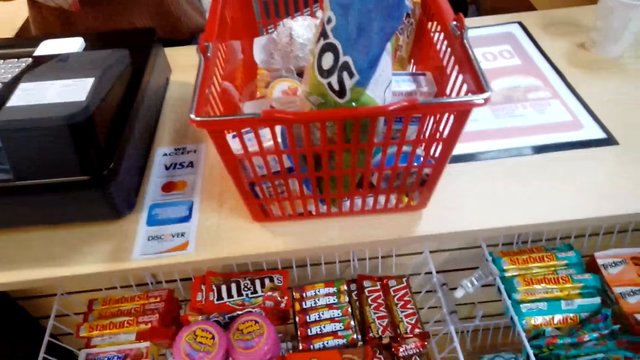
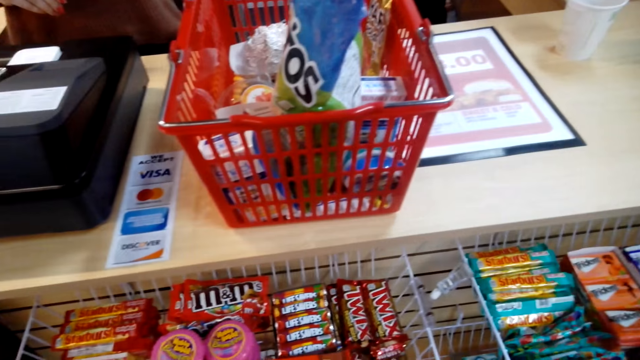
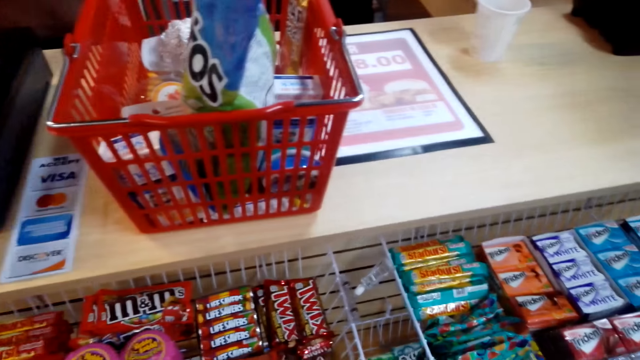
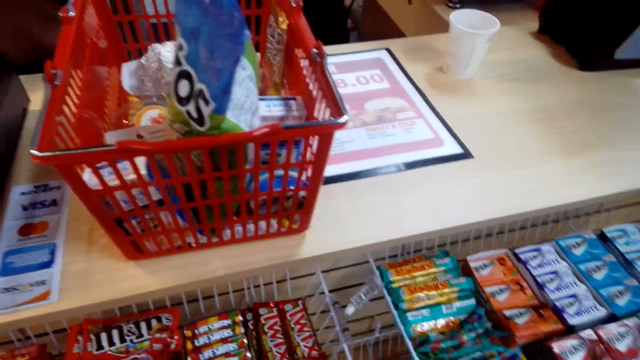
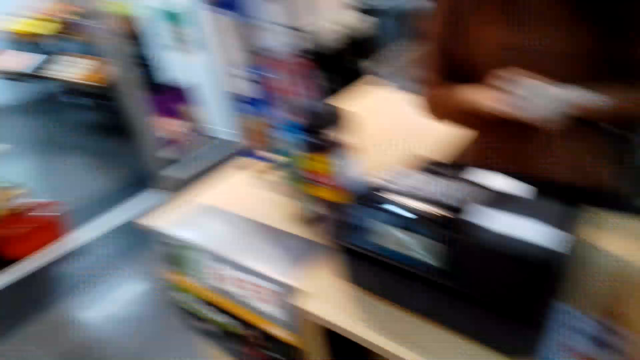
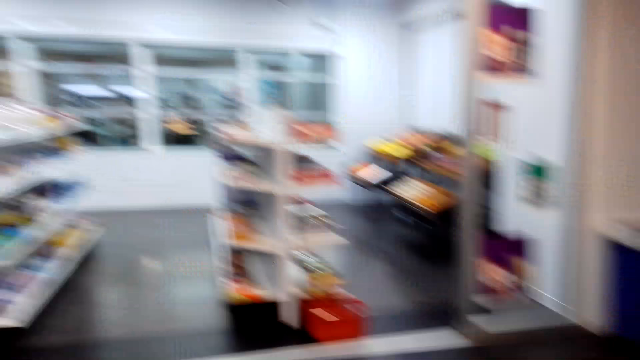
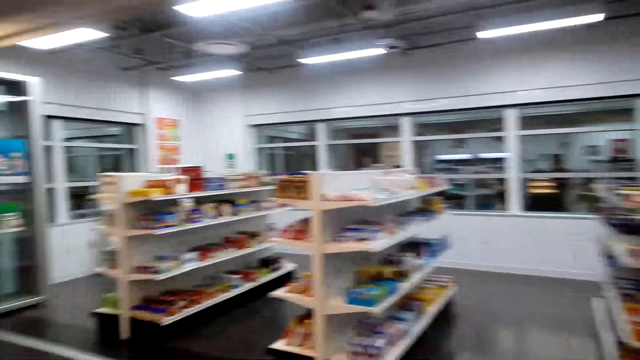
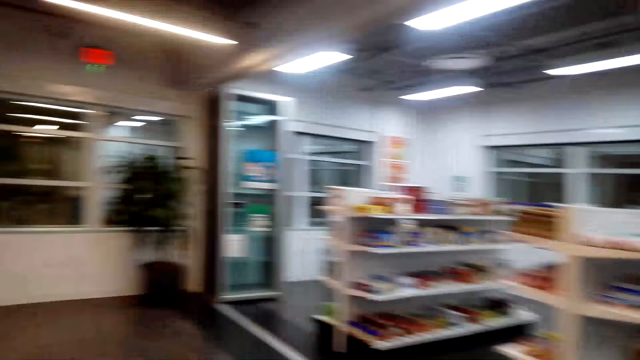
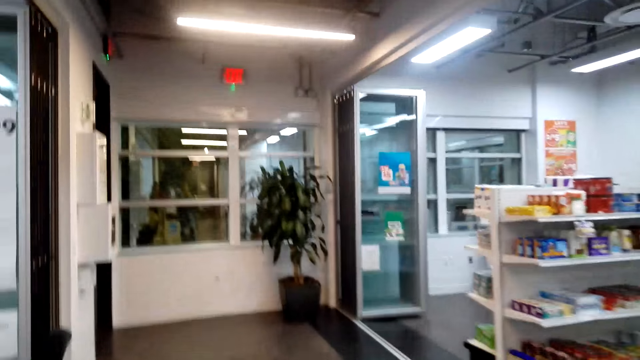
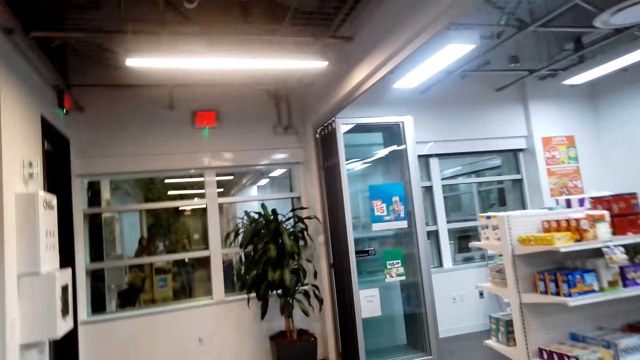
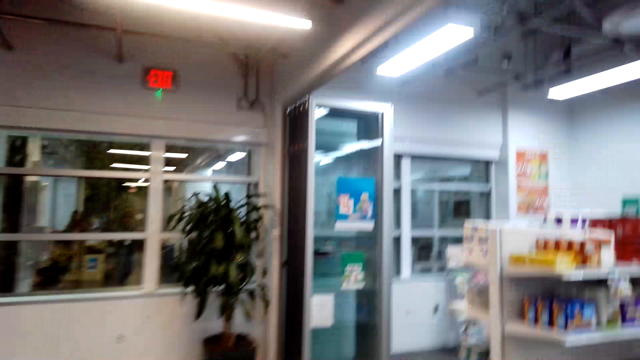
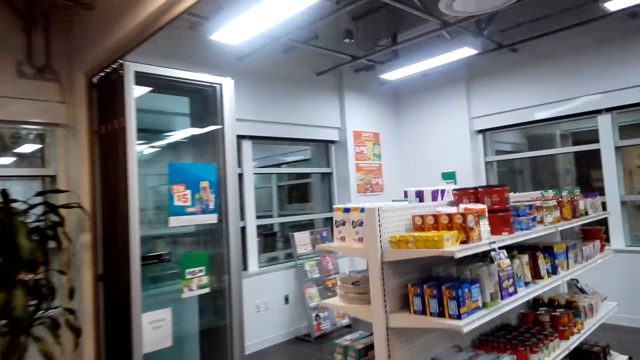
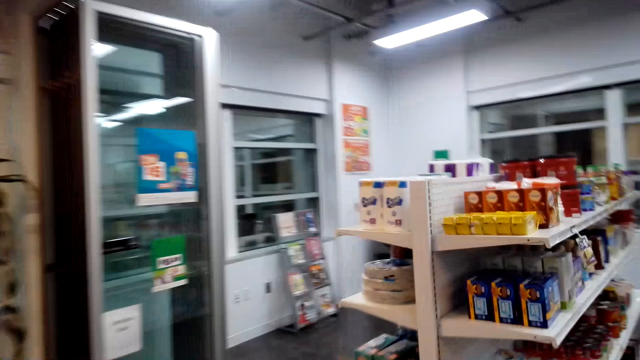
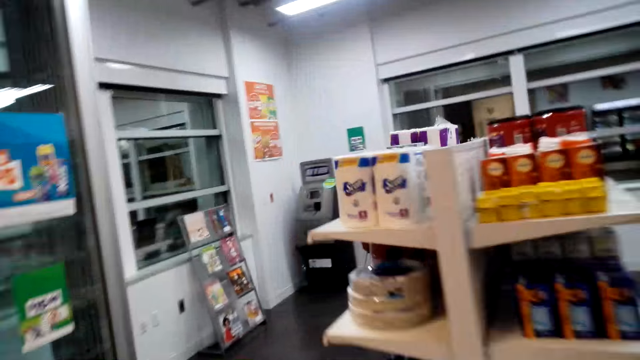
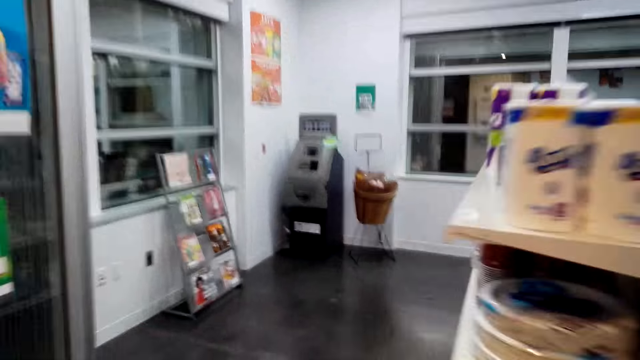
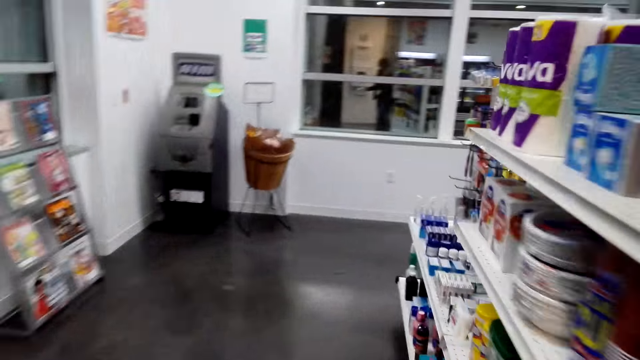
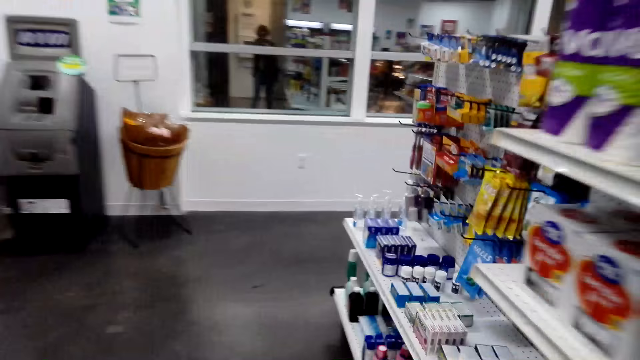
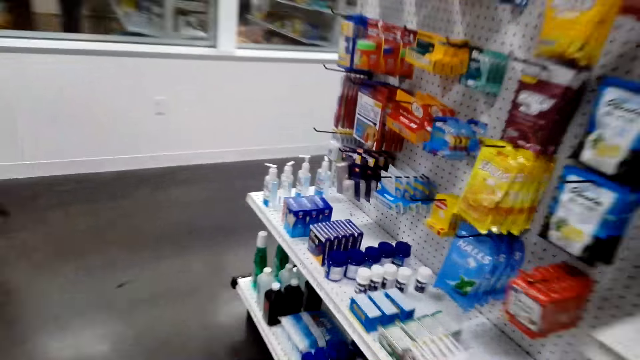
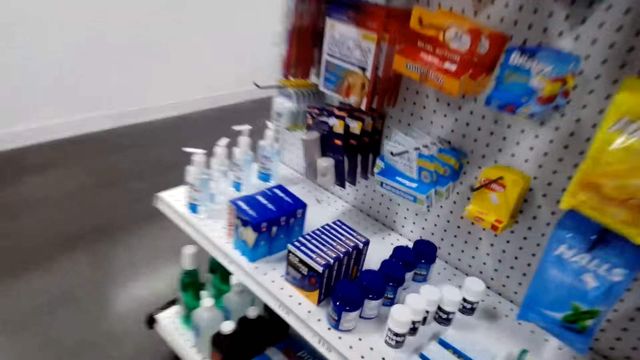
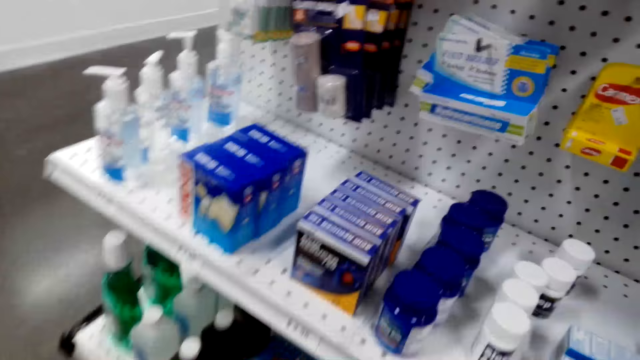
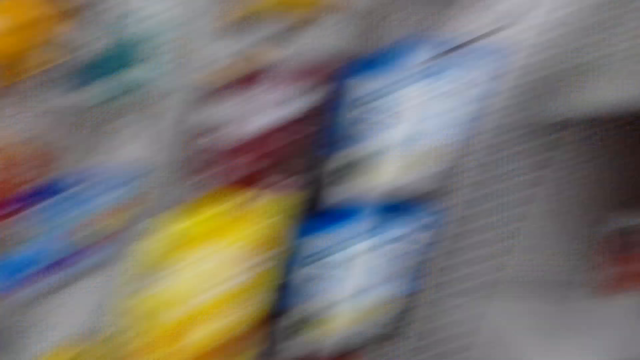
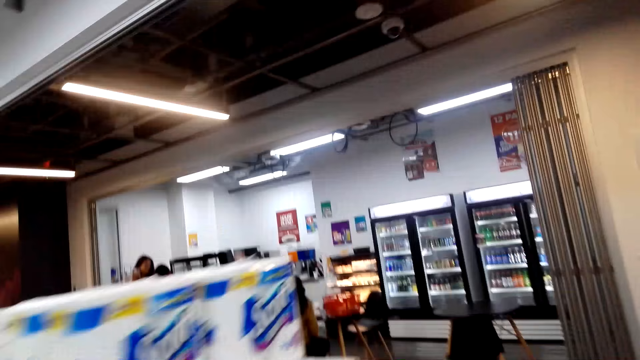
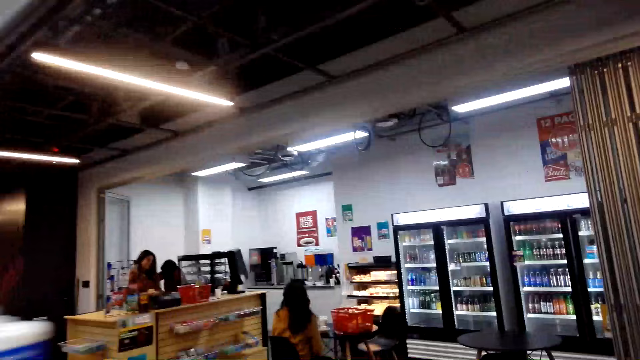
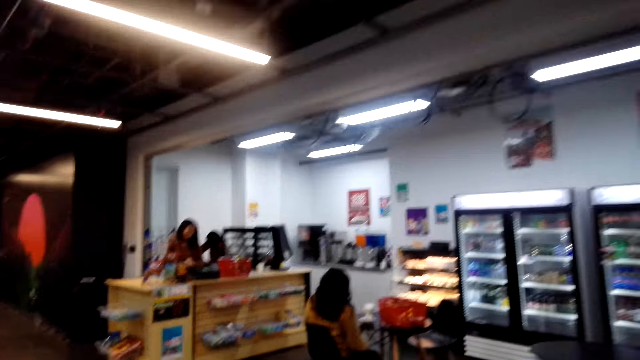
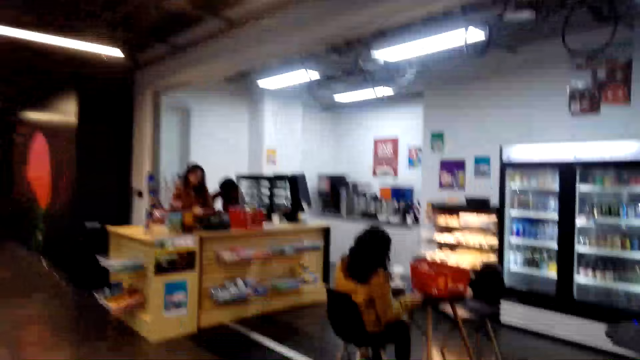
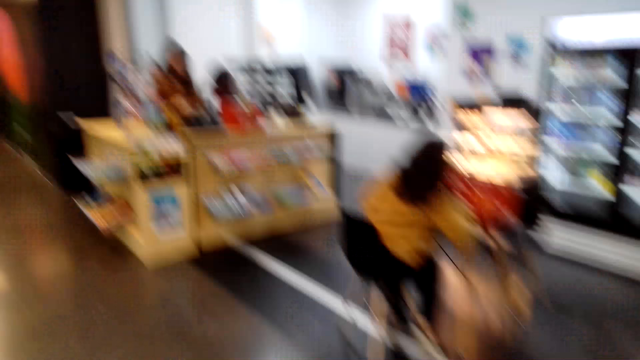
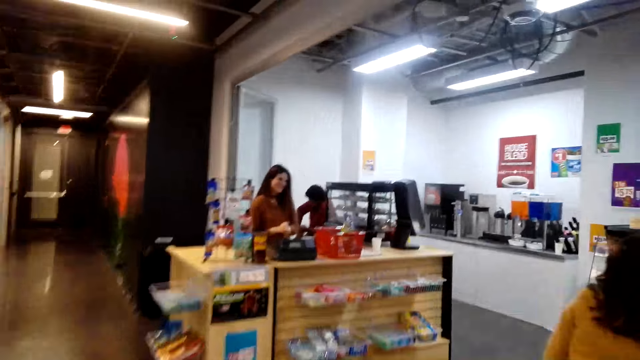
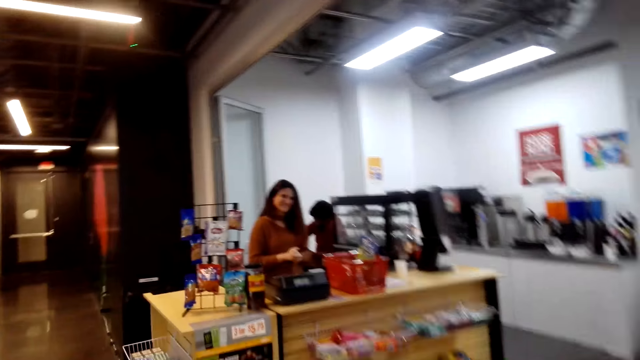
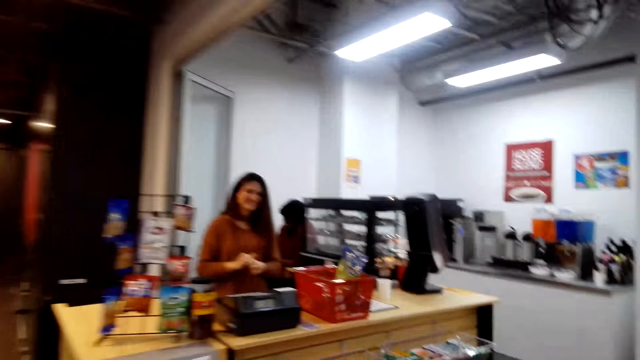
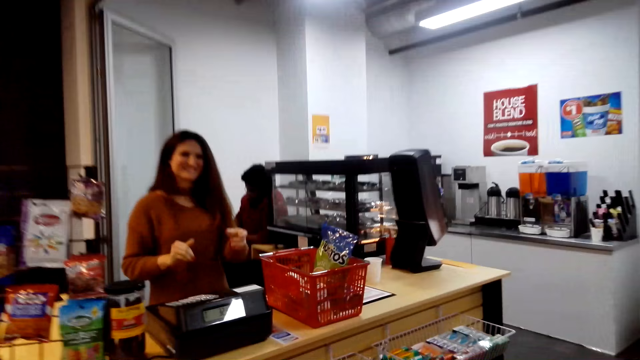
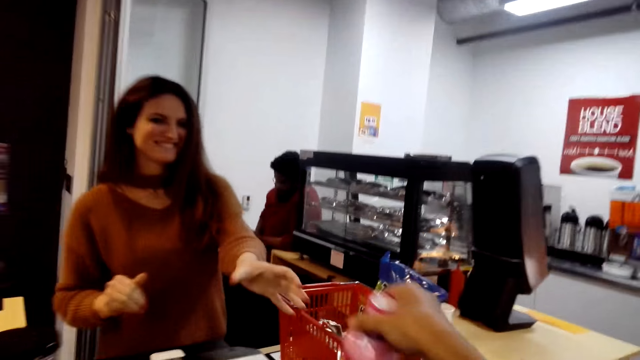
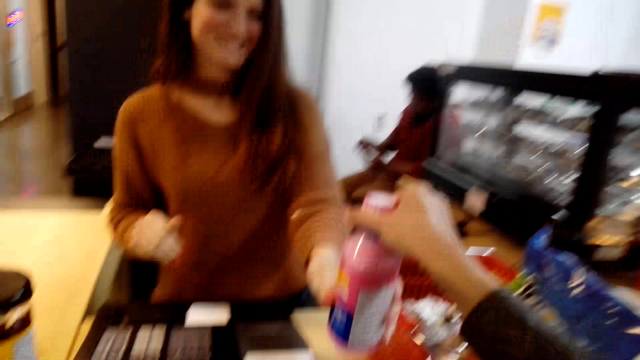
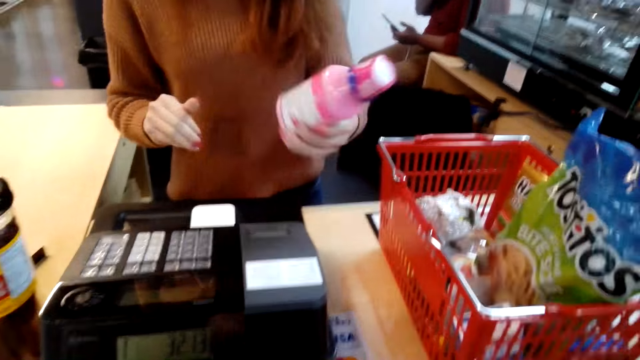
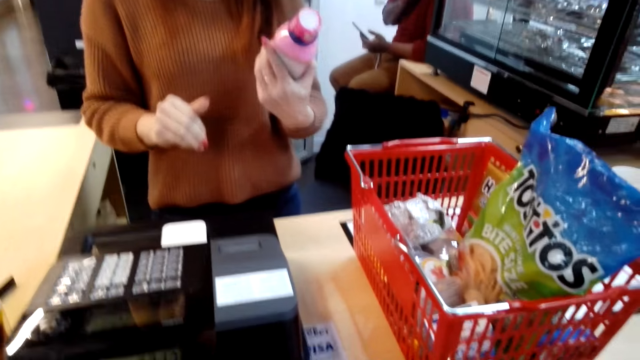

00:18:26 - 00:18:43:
The camera wearer talks to the cashier. They look around. They walk around the store. They give the cashier the bottle. The cashier checks the bottle.

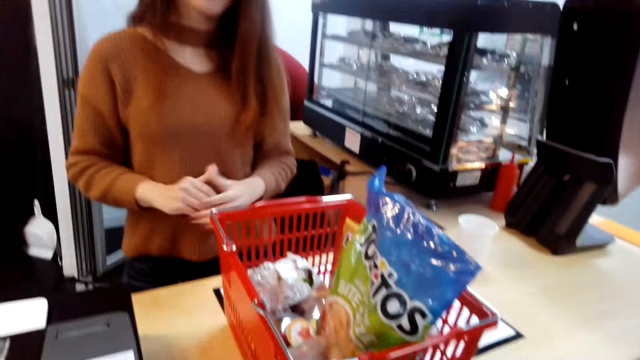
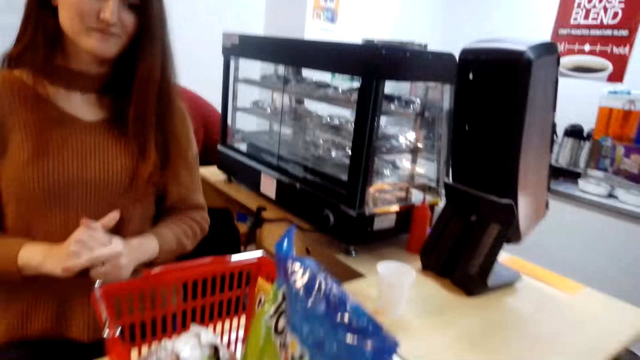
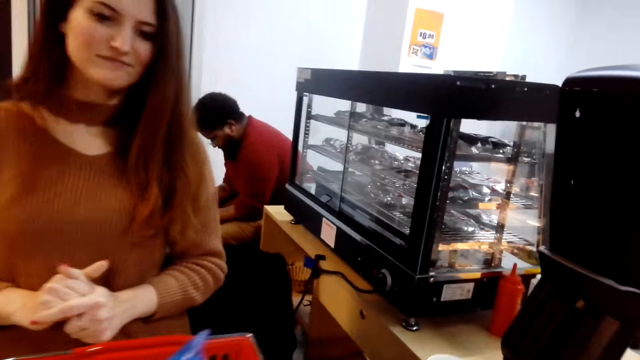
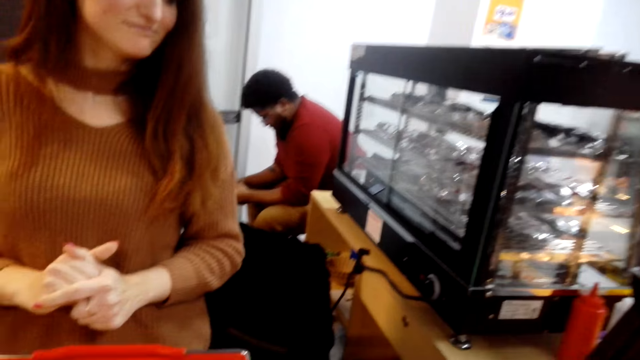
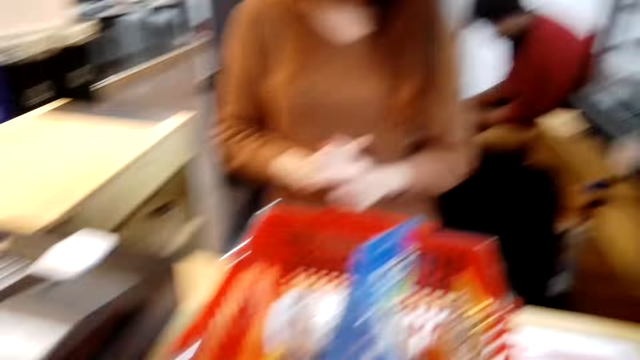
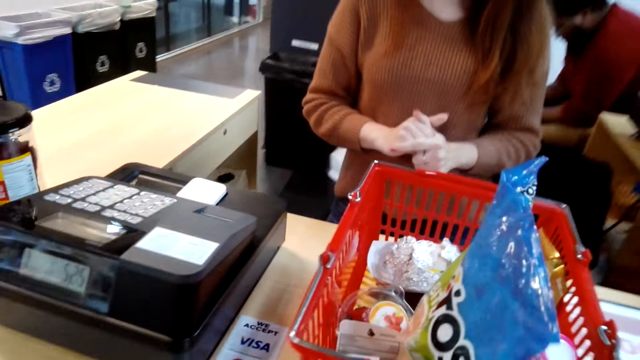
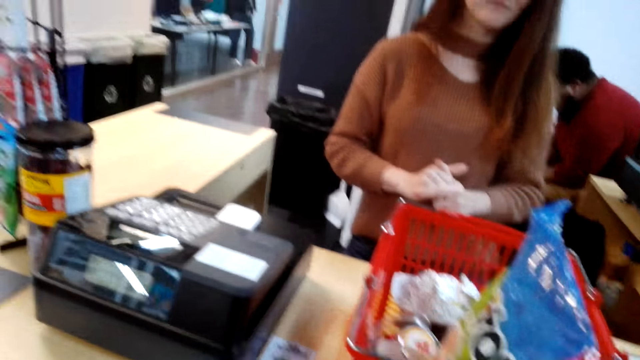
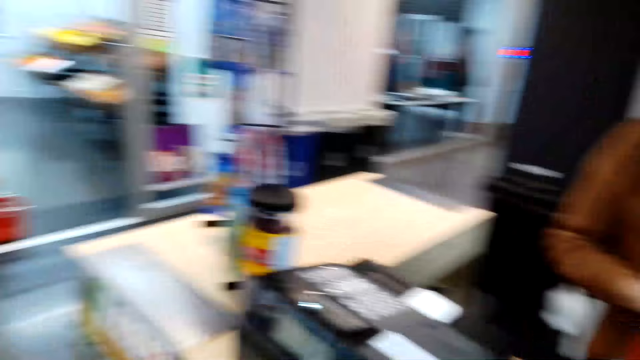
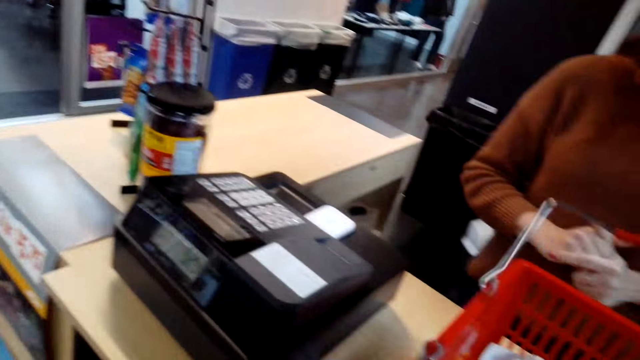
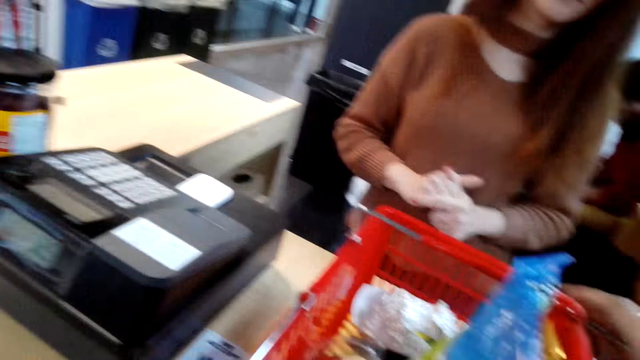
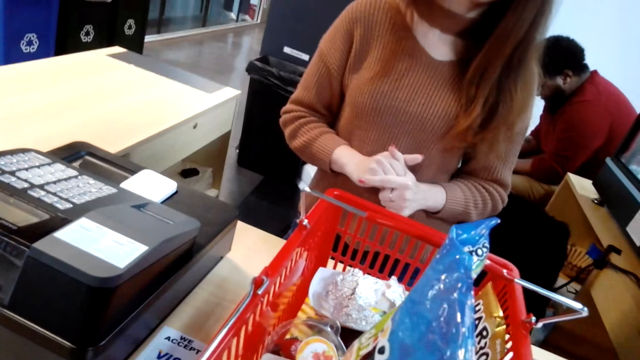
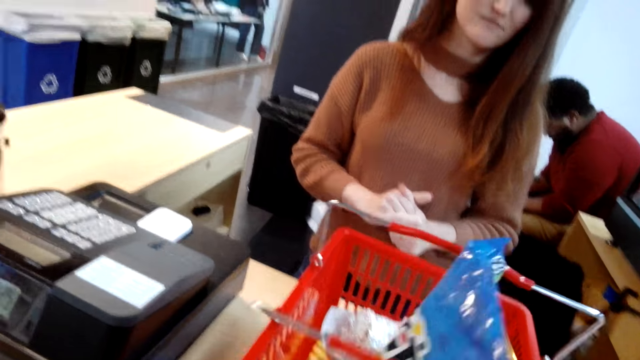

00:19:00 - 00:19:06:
The camera wearer looks around.
